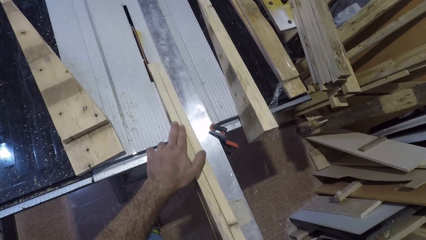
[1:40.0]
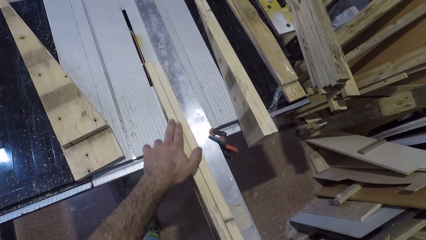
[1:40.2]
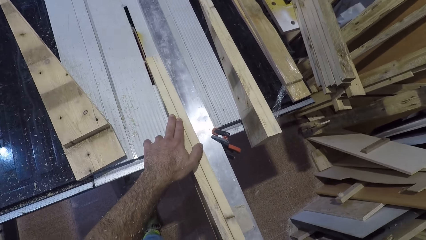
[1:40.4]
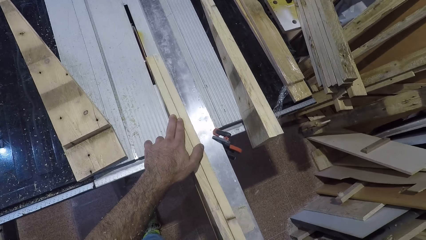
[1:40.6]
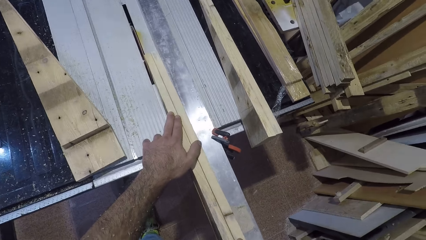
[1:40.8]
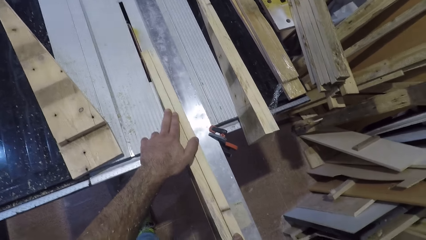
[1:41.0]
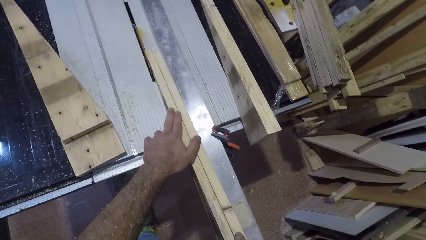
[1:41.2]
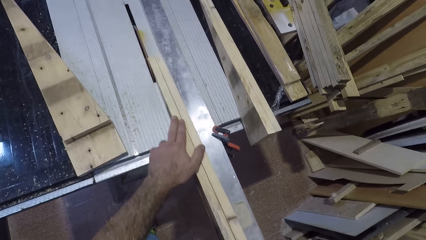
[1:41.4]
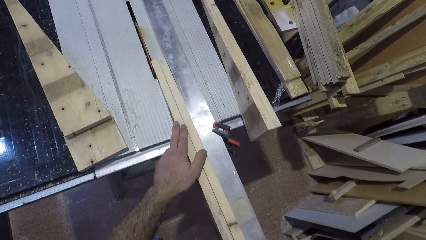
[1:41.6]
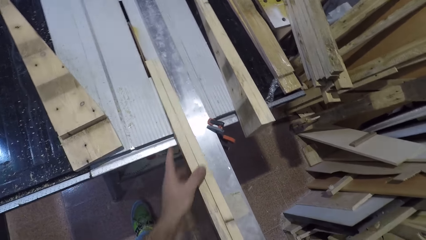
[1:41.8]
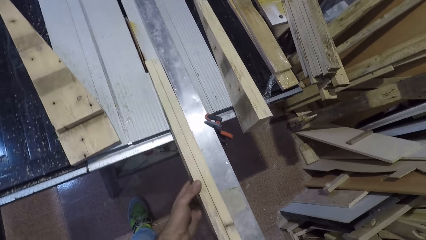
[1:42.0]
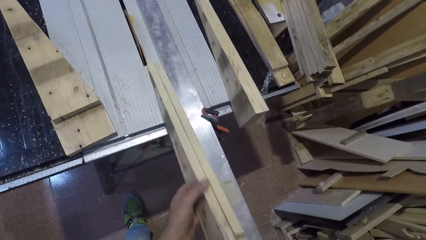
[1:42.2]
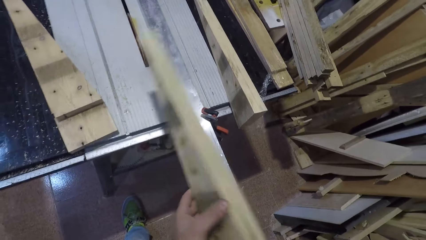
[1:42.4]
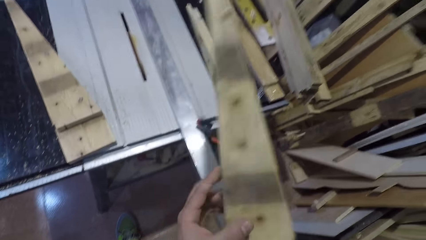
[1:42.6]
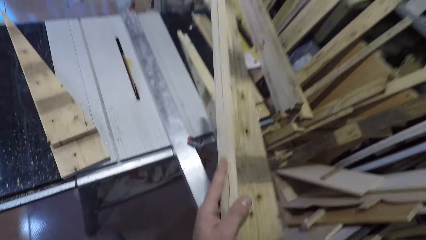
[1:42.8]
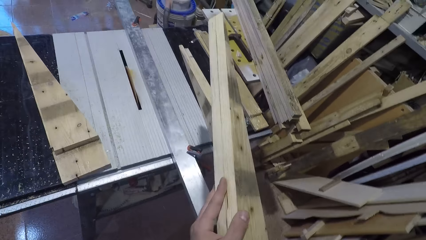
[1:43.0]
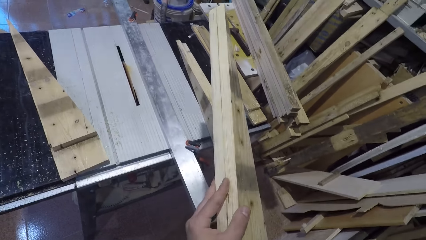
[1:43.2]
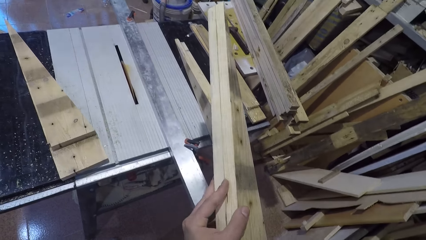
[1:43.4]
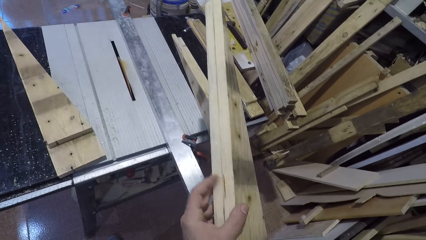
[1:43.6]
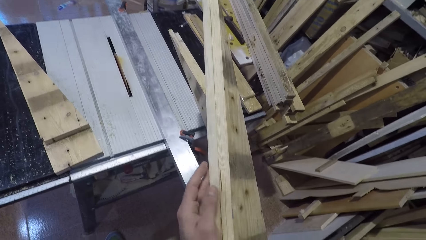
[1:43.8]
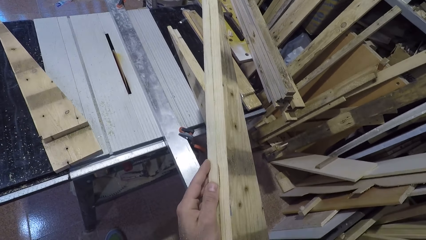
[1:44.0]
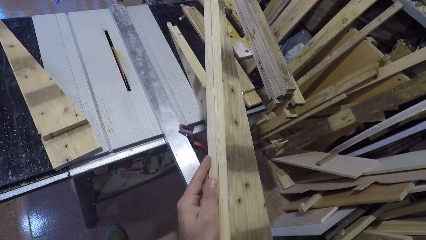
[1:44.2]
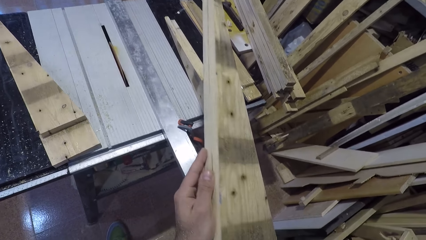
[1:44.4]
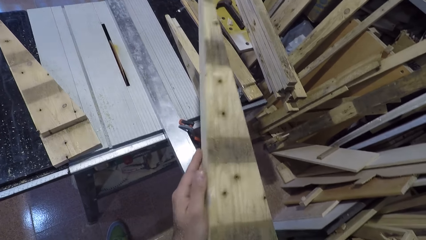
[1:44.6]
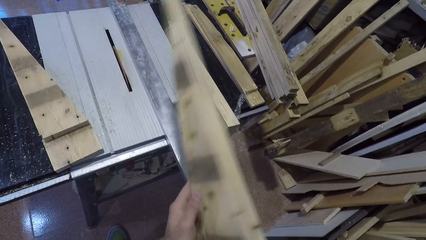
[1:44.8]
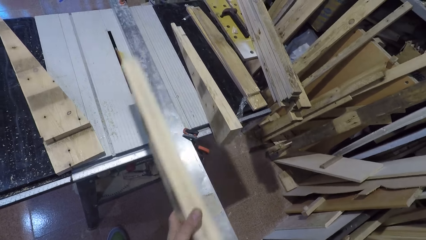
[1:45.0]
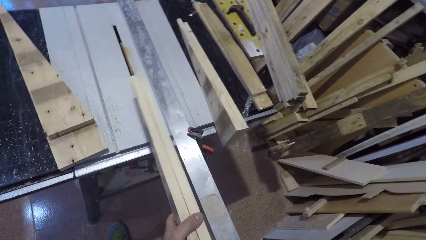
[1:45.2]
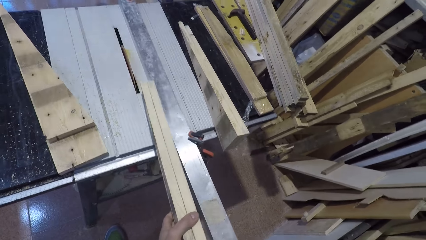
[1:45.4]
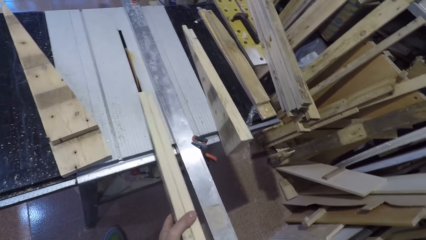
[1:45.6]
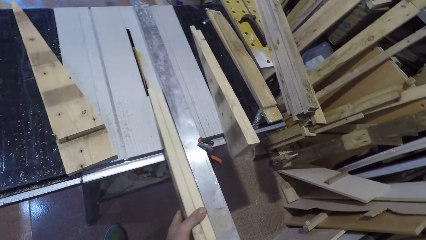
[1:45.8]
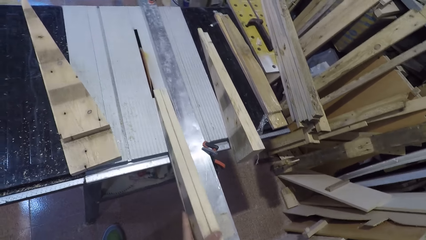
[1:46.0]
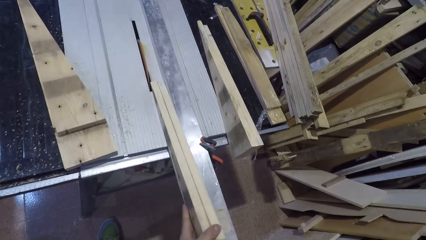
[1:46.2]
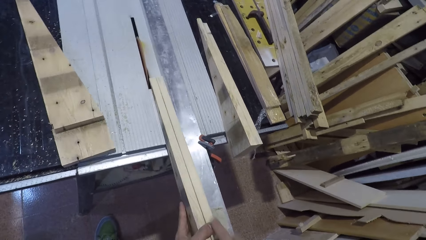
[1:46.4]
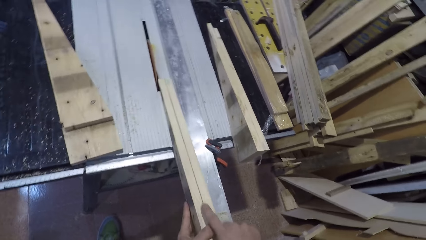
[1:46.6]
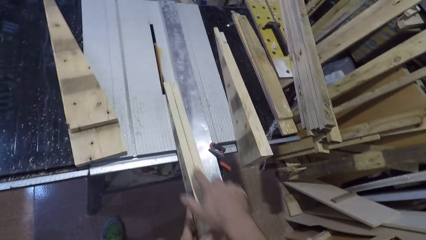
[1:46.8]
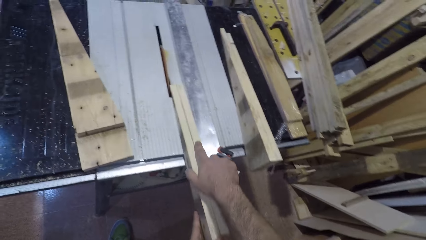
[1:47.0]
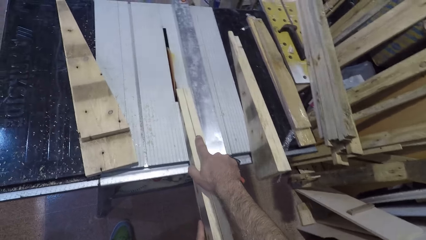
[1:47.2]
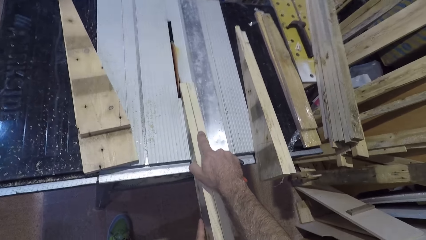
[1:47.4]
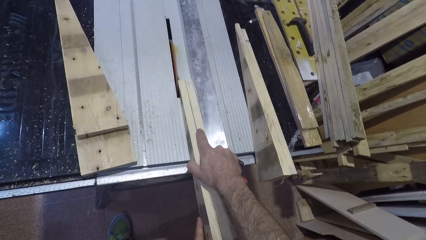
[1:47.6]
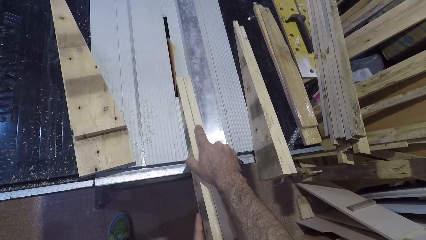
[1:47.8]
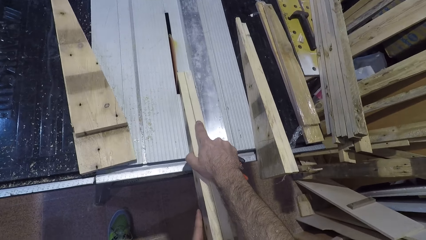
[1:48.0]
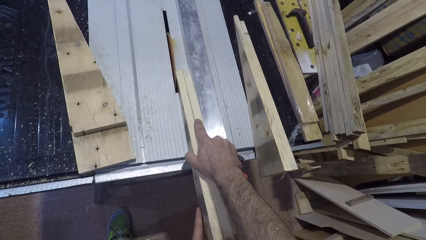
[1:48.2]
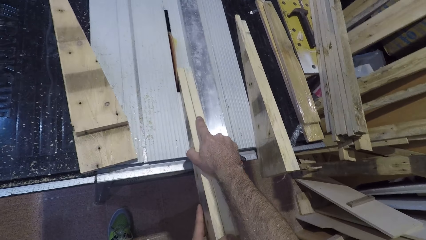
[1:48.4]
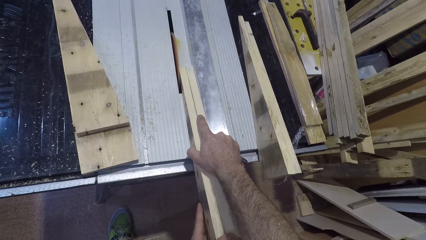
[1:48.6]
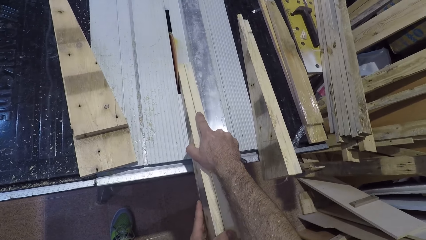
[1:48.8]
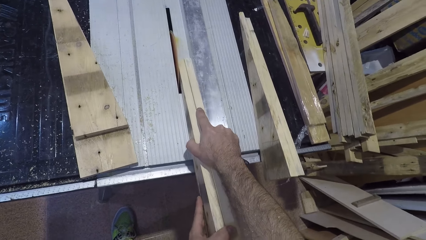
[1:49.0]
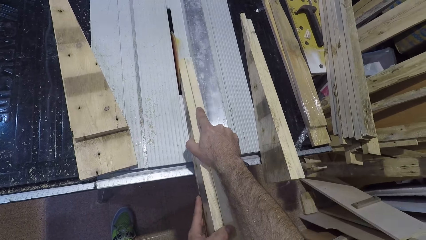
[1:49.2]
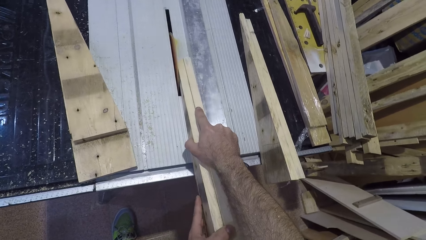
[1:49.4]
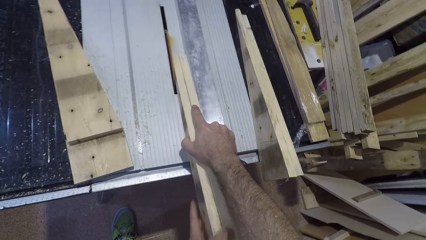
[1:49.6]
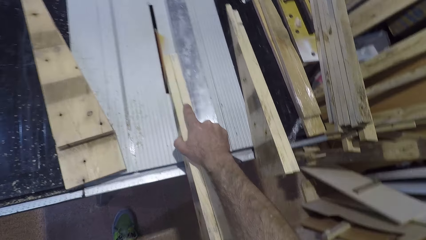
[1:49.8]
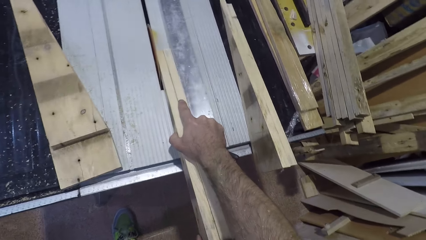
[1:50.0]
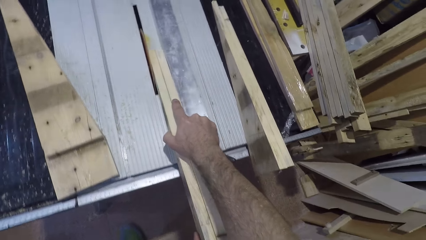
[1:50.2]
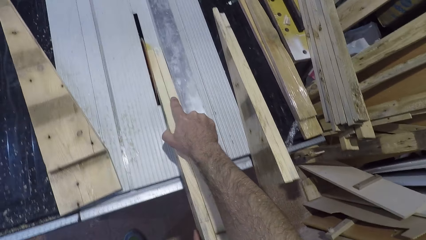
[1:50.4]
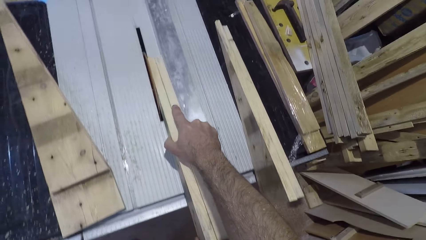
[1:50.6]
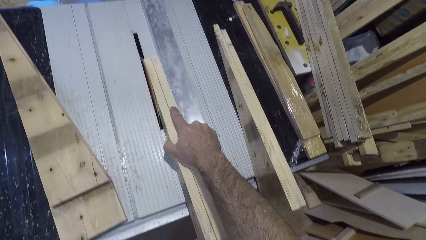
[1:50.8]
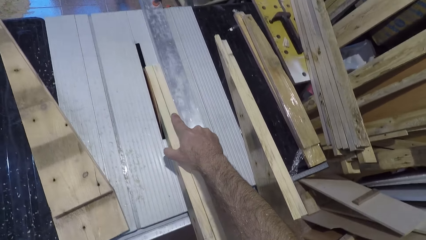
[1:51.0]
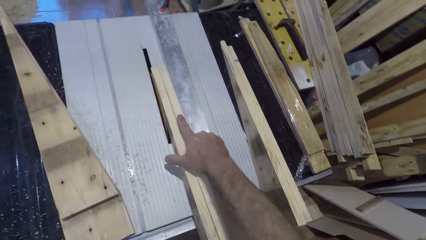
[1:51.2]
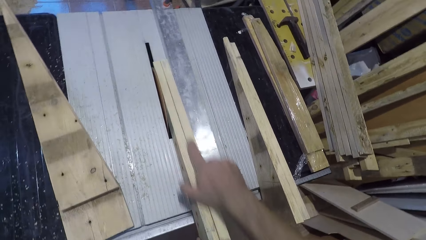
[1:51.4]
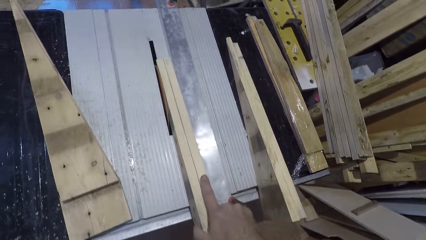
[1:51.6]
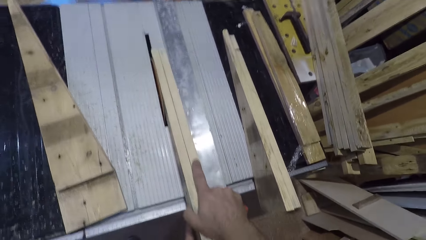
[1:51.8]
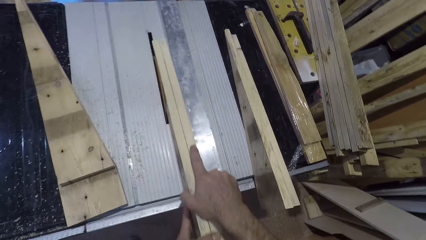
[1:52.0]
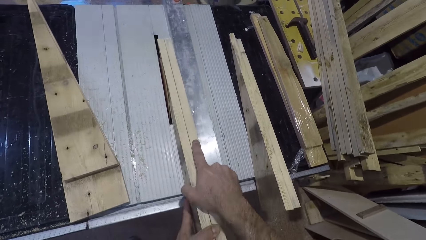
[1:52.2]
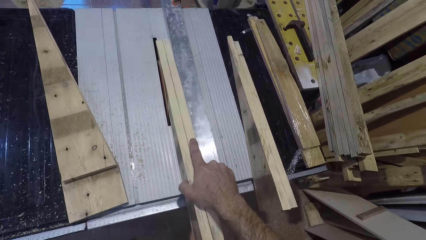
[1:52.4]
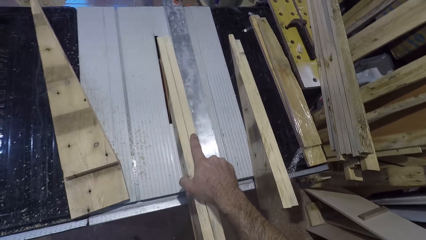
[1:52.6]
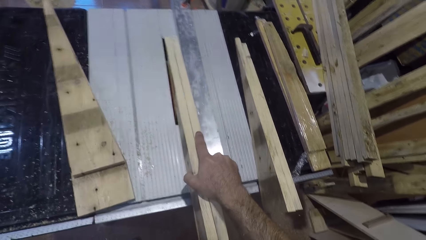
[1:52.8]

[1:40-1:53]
The camera wearer lifts the piece of wood. They look at the piece of wood. They place the piece of wood near the wood saw cutter. They cut the piece of wood using the table saw cutter.

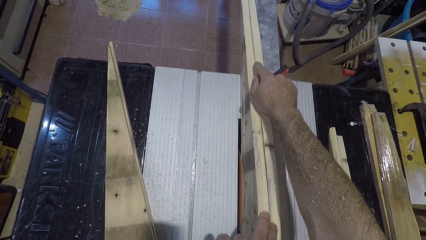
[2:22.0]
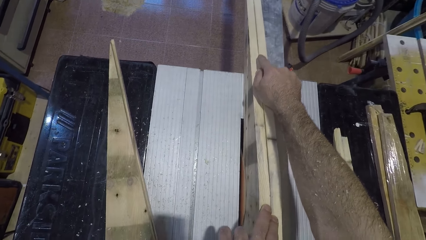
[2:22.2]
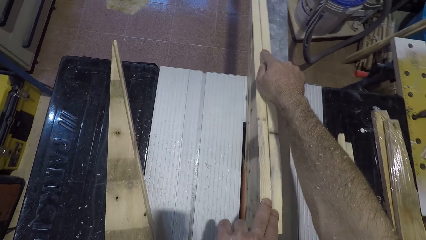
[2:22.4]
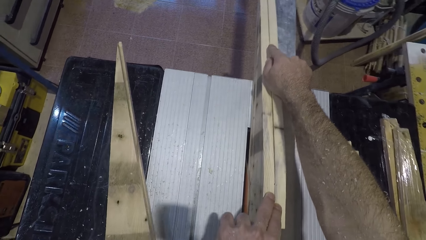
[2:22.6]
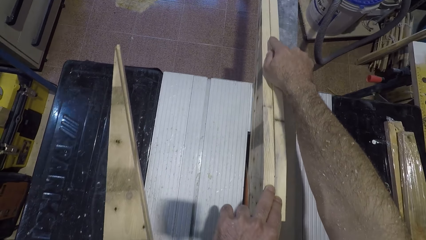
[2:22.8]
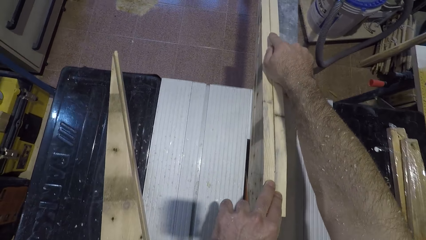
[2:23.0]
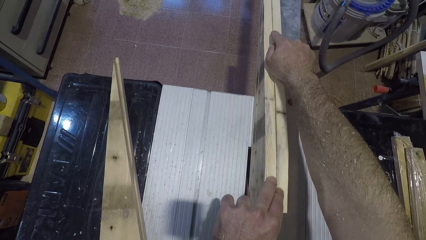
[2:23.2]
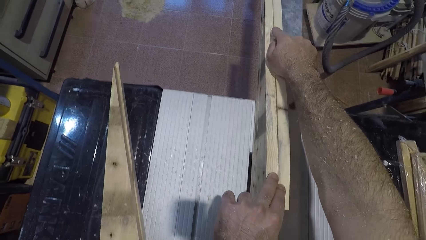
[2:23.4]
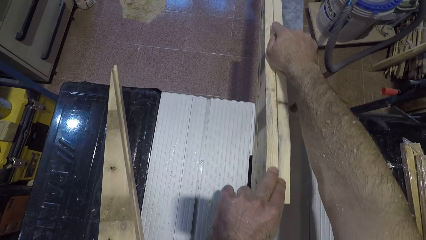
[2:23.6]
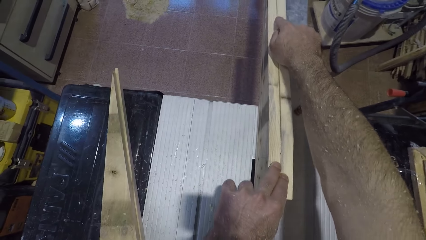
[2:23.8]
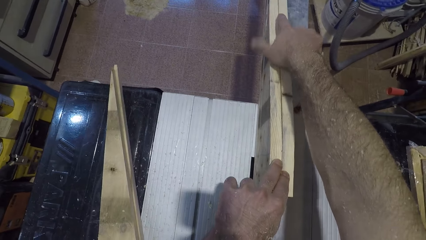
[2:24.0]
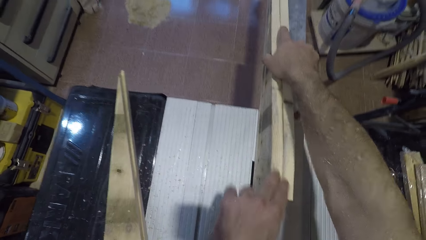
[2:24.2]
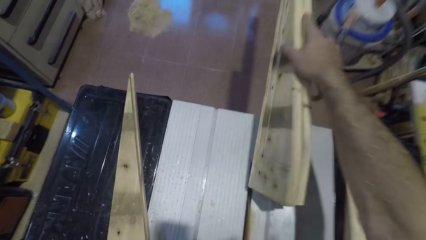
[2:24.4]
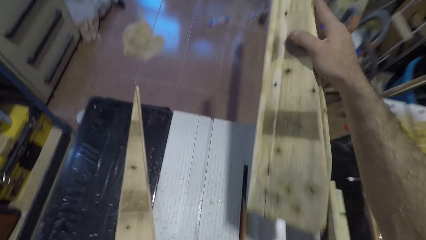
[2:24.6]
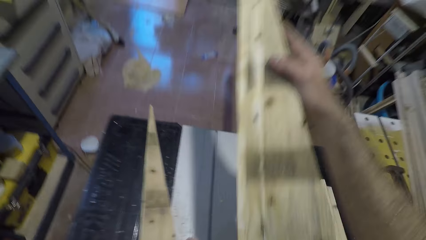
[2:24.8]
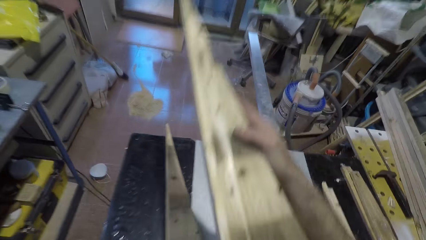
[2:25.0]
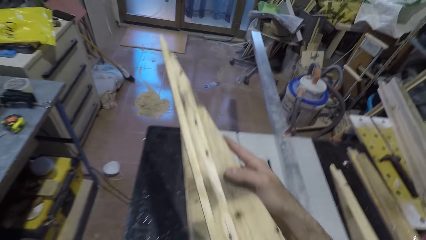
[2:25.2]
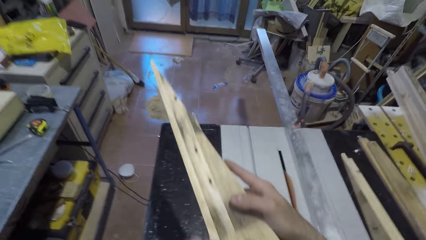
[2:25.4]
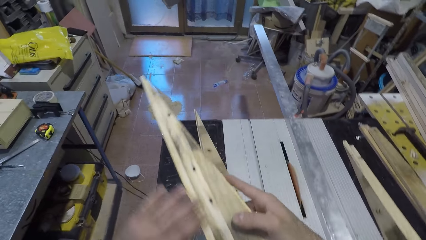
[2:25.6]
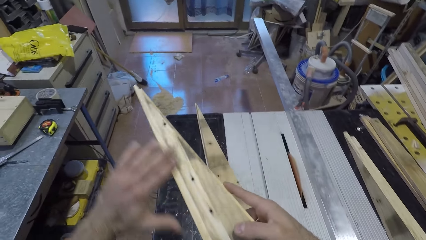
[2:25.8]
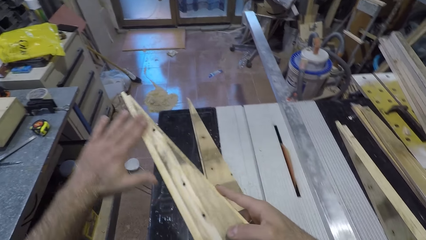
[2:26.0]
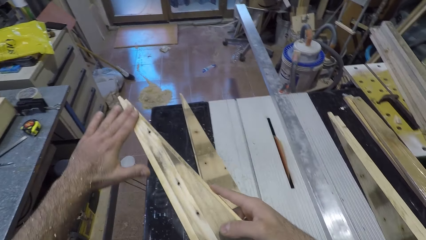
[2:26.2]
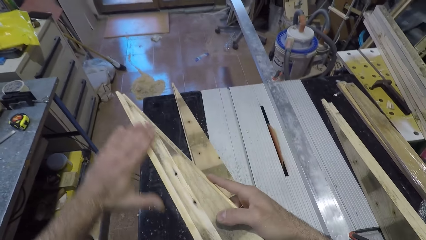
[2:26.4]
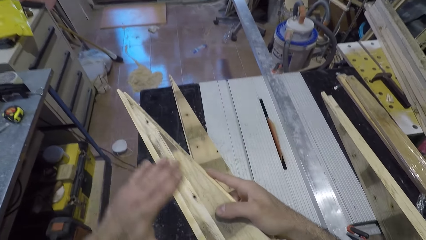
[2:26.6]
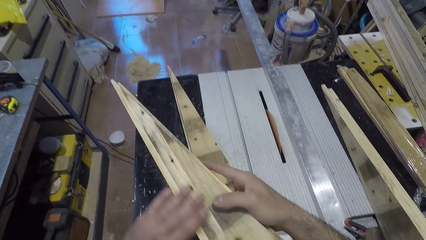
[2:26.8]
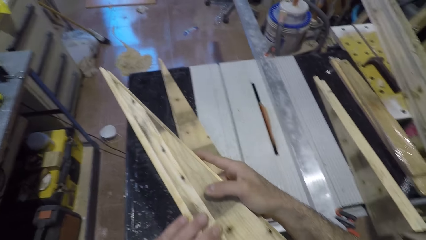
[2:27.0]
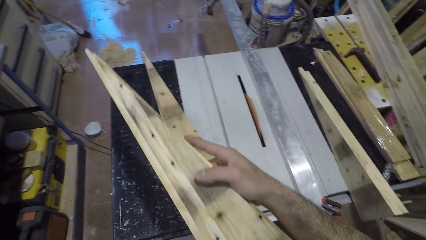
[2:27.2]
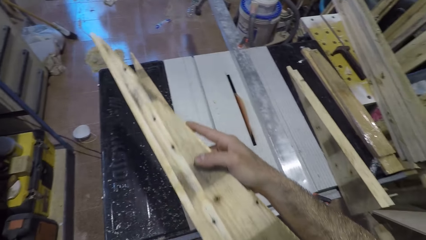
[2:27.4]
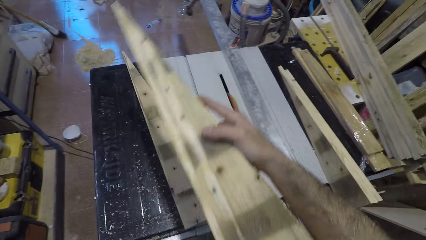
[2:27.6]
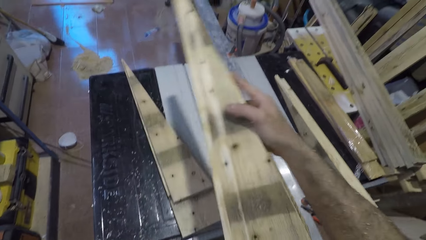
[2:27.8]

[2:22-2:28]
The camera wearer picks up the wood from the table saw. He stops cutting the piece of wood. He looks at the piece of wood. He rubs his left hand on the wood.
